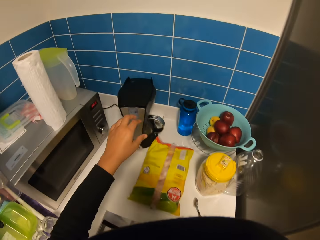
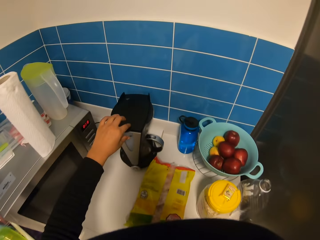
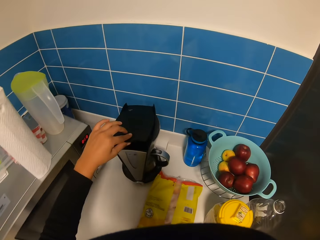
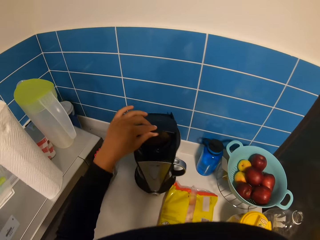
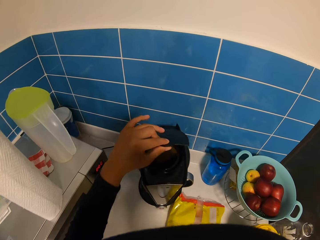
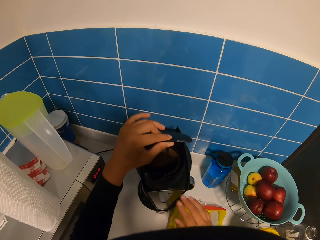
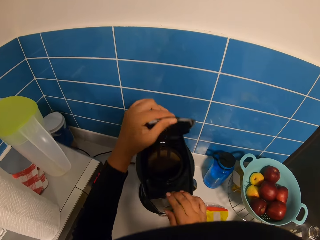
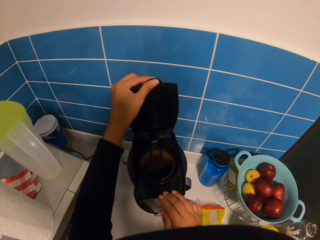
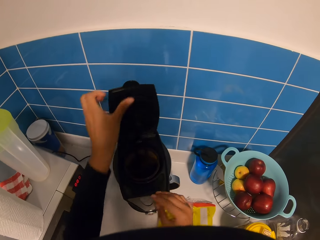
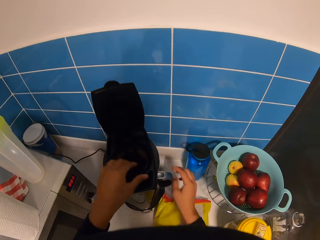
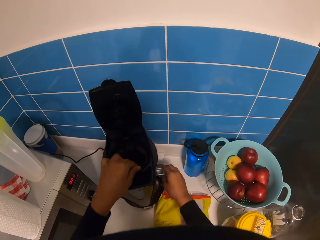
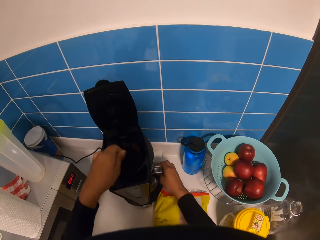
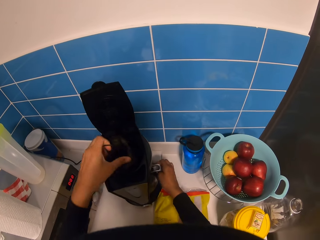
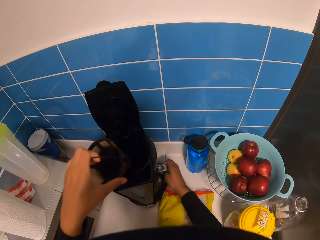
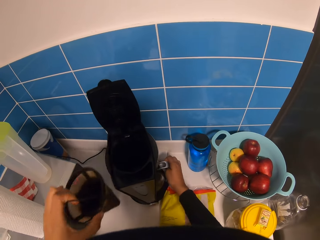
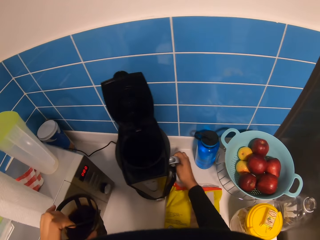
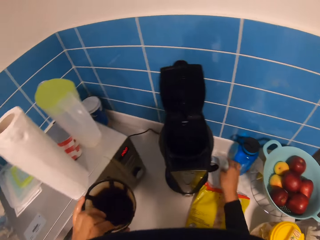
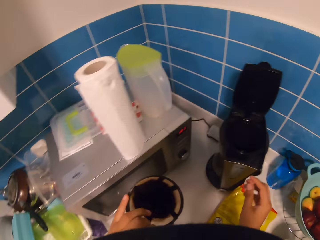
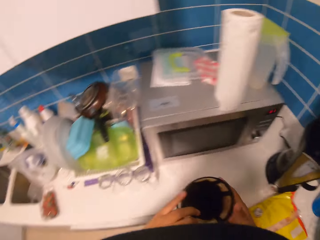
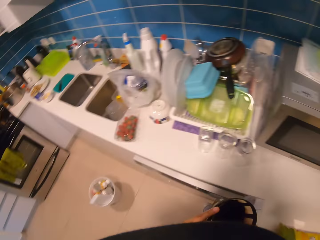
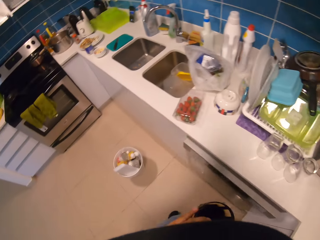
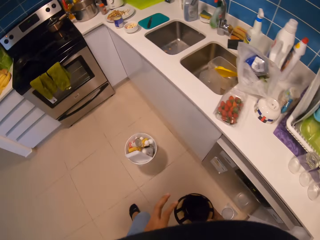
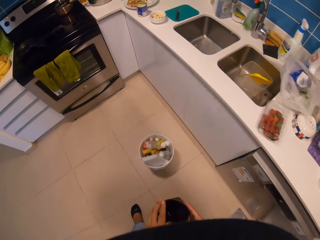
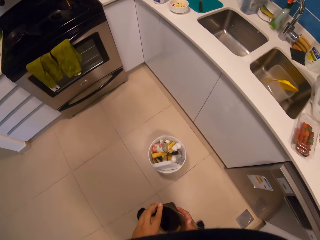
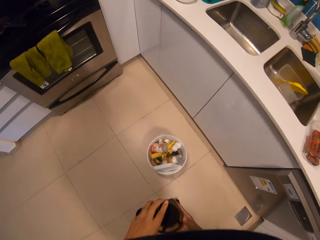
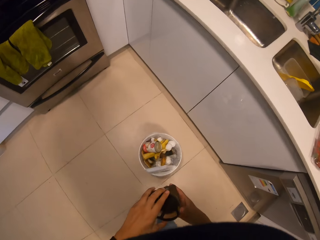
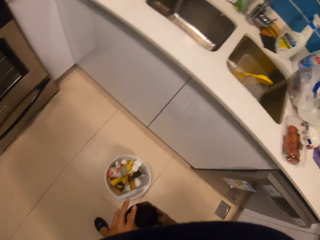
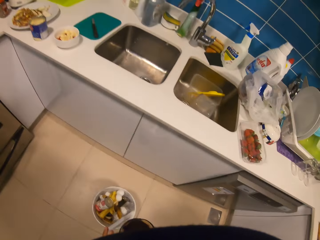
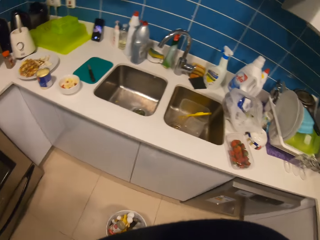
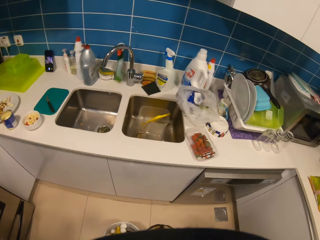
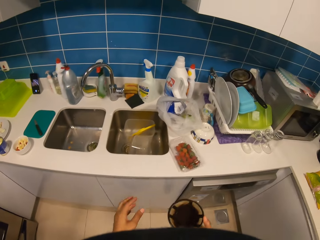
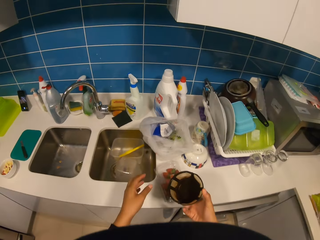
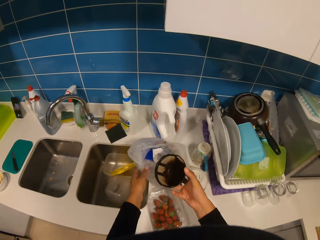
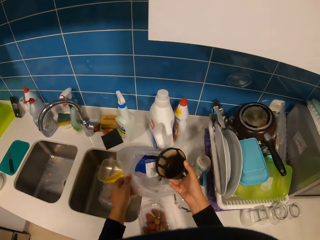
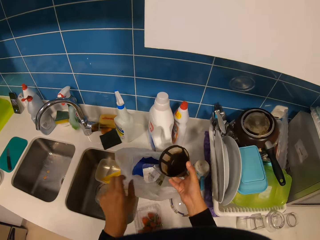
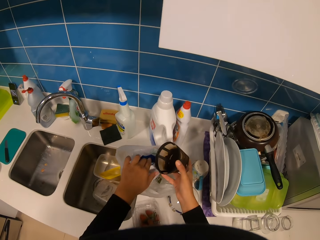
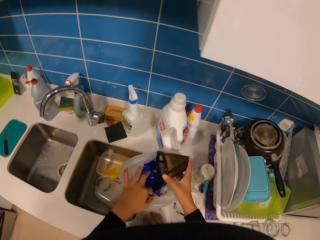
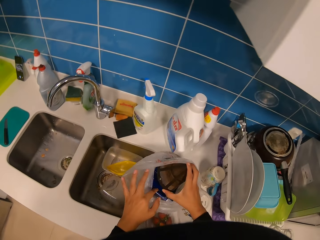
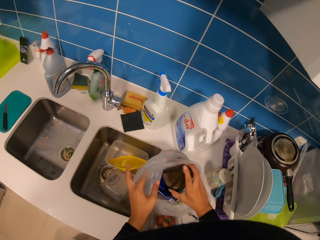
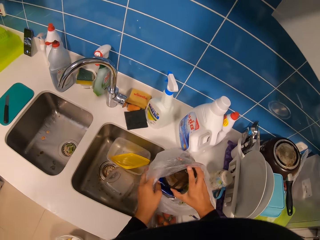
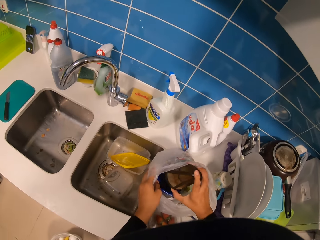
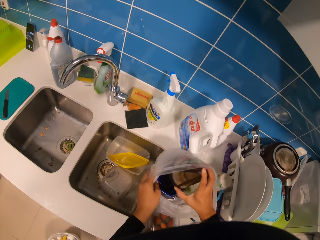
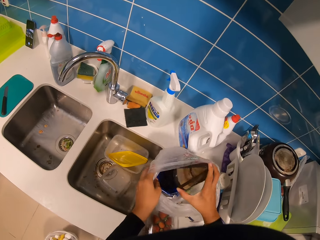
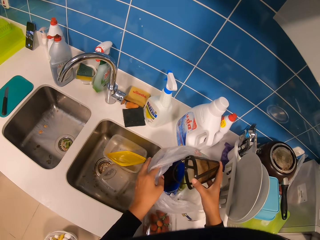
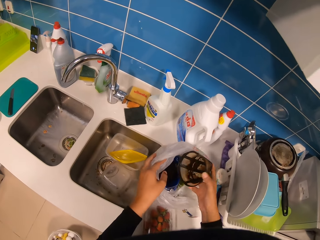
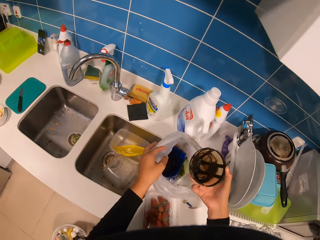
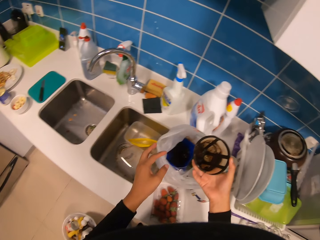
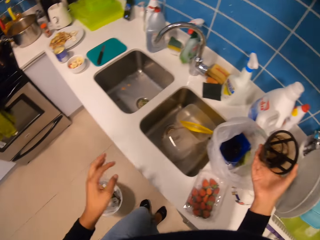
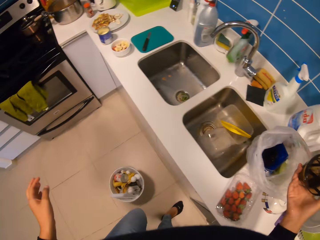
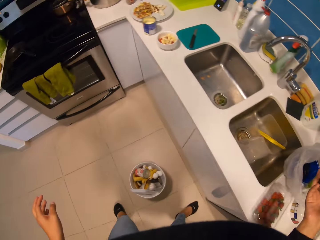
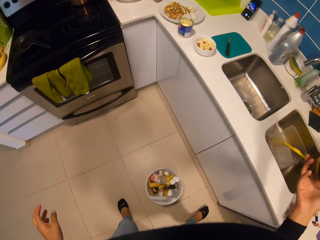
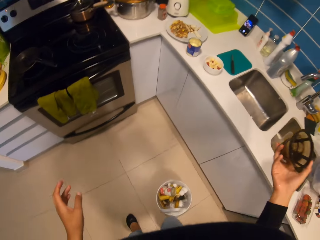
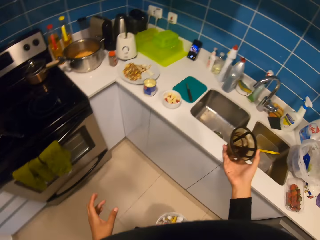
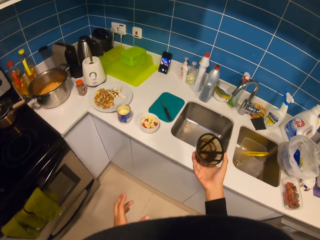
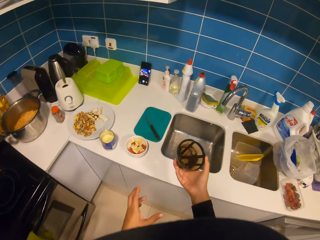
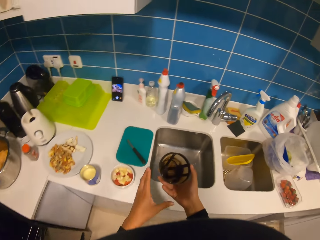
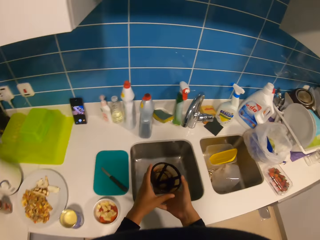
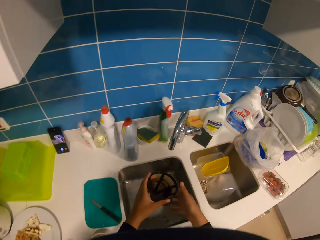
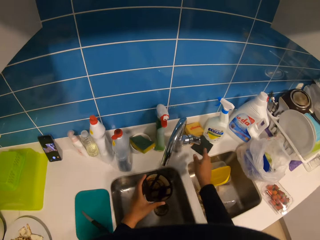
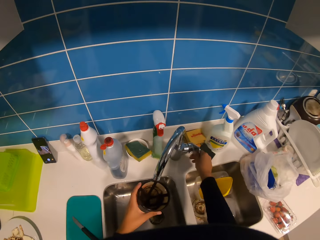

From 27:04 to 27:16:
The camera wearer holds the coffee maker. They open the coffee maker machine. They hold the filter basket. They remove the coffee filter. They move in the kitchen. They hold the plastic bag. They pour the used coffee in the plastic bag. They move in the kitchen.

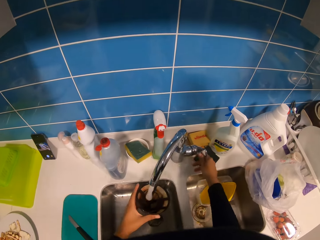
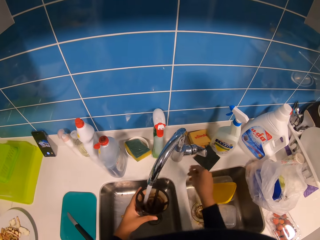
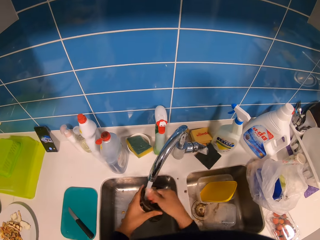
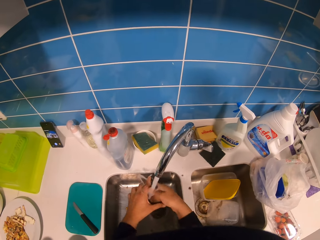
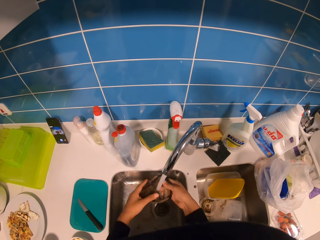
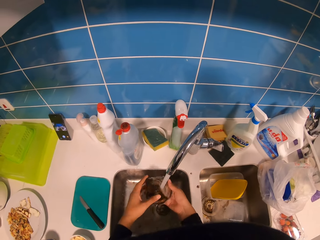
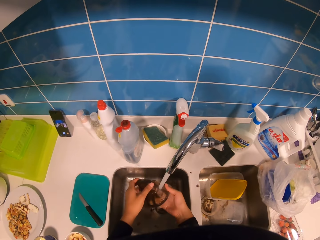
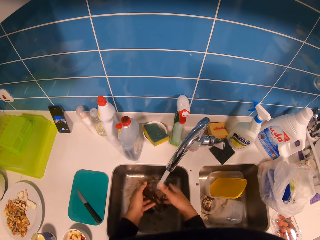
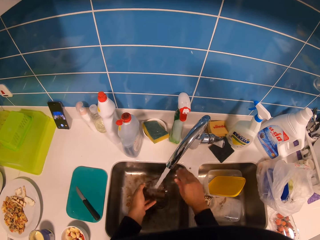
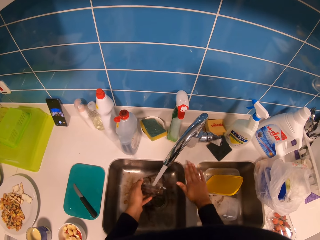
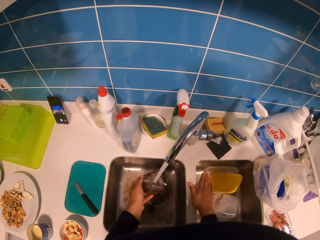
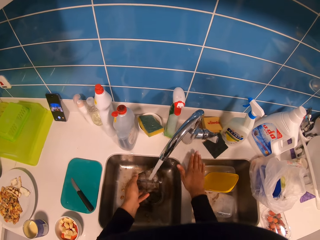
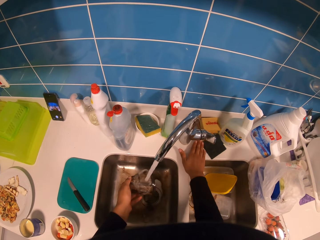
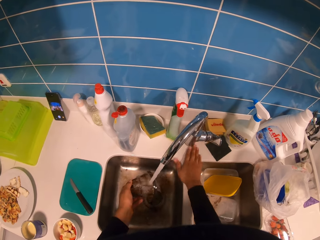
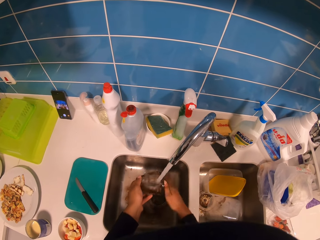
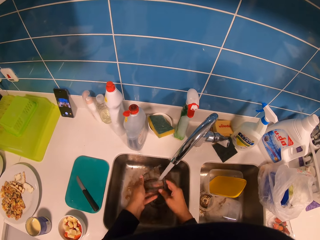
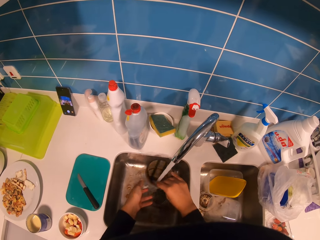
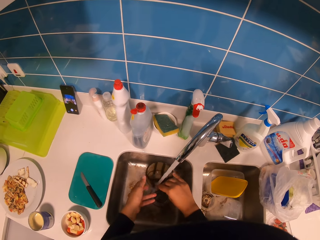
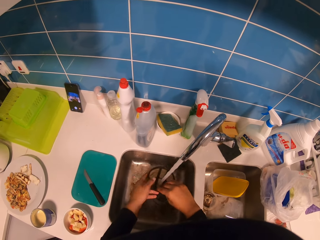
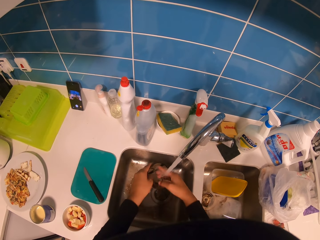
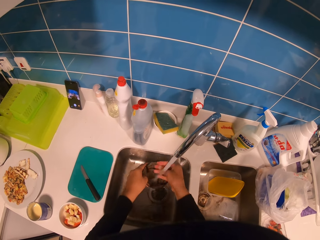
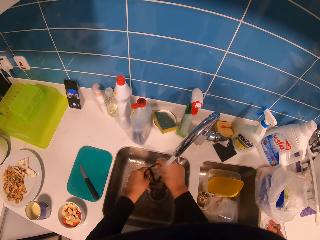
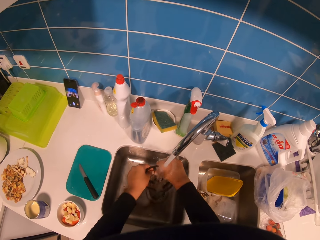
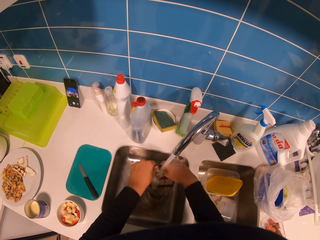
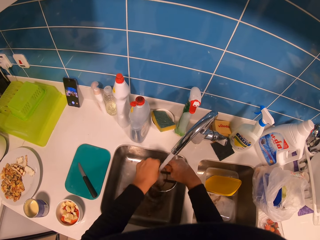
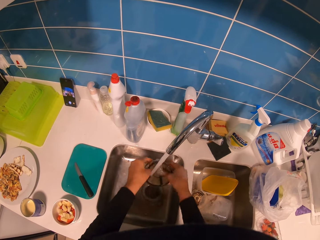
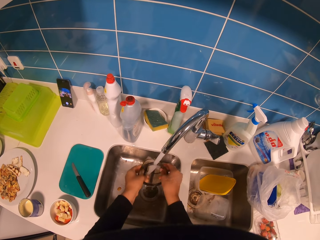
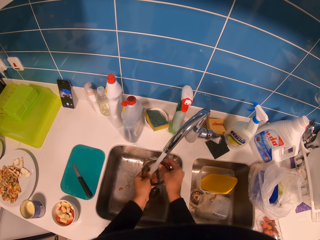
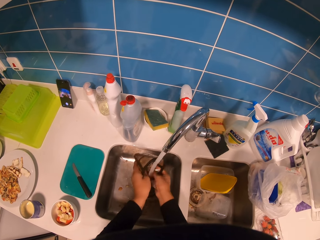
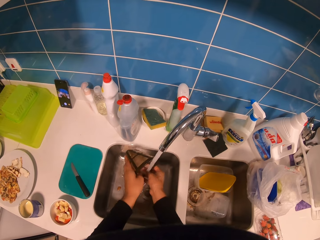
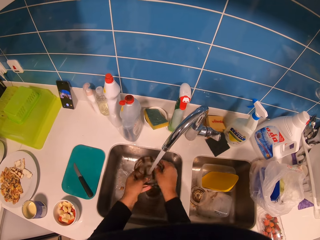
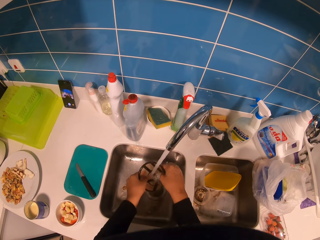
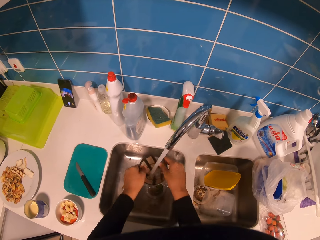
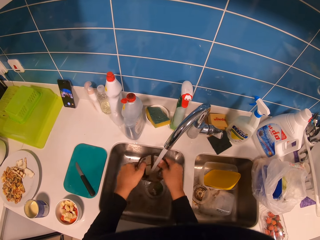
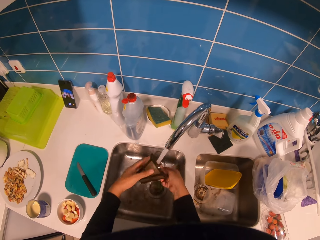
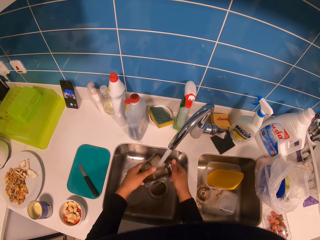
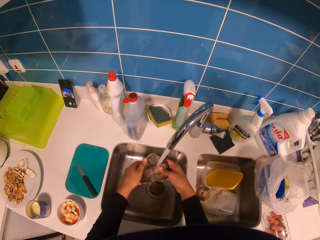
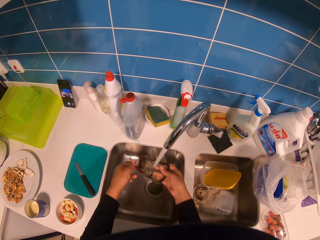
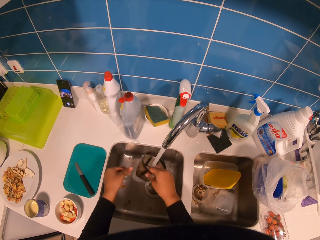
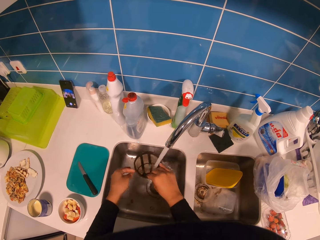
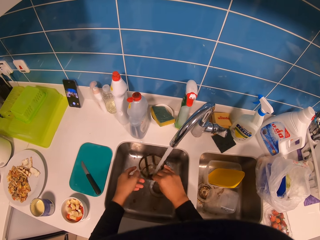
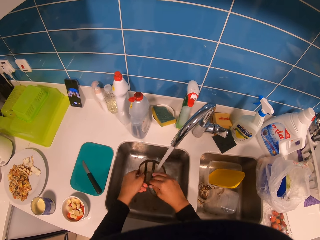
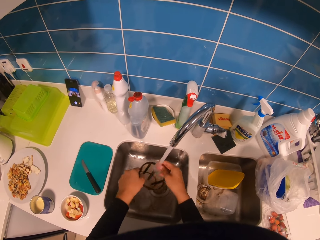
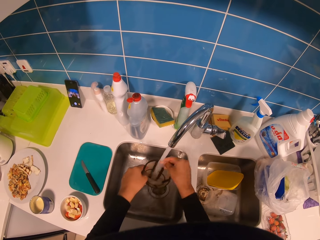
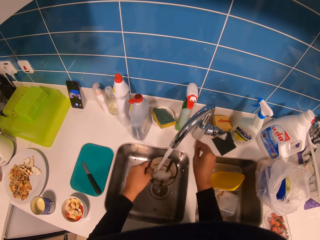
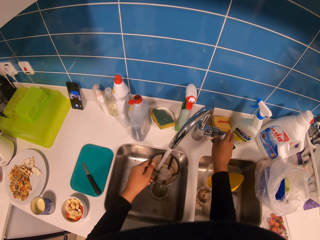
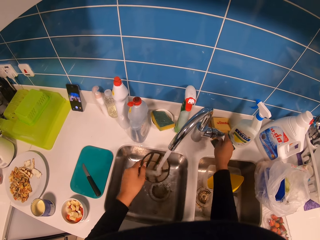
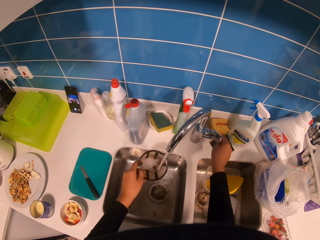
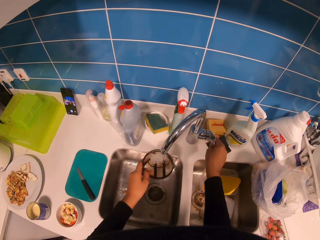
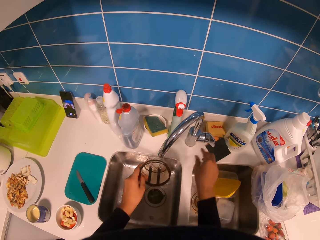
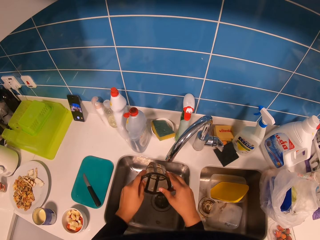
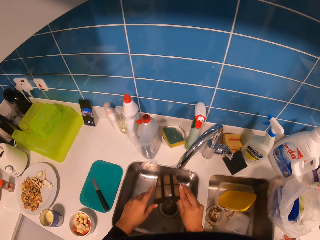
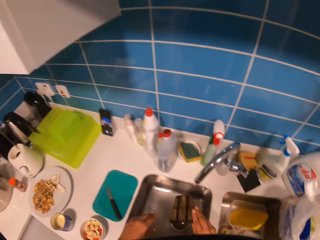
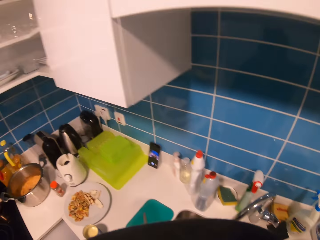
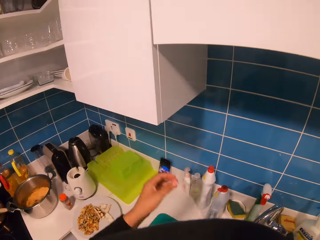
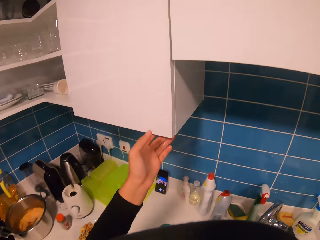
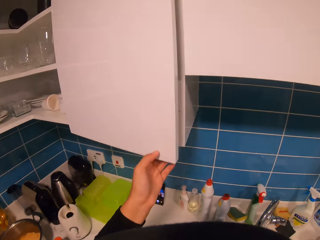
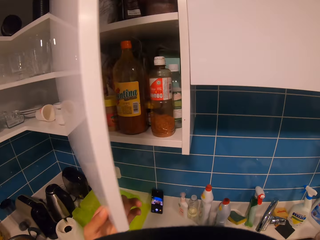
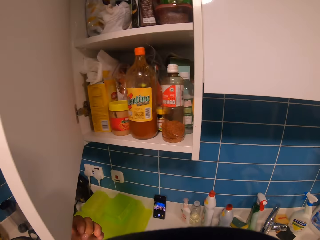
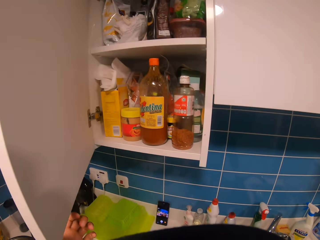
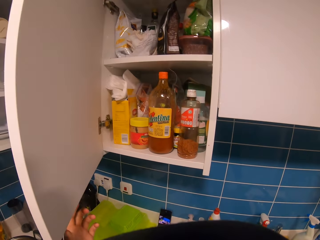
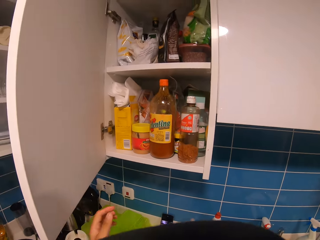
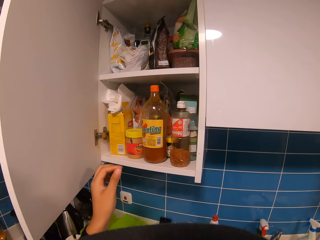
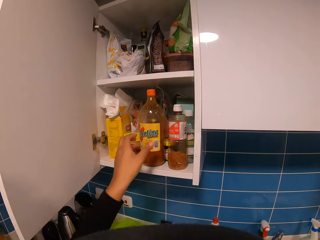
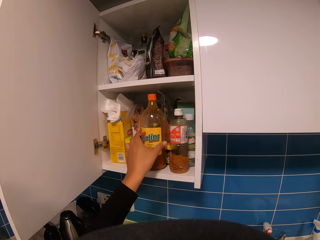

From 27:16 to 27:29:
The camera wearer opens the water tap. They pour water in the filter basket. They wash the filter in a sink. They wipe on top of the sink. They close the water tap. They open a cabinet.
